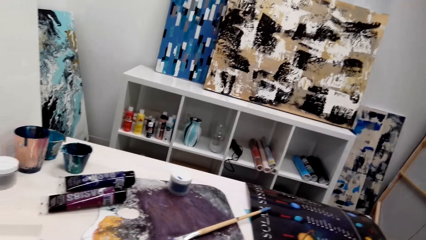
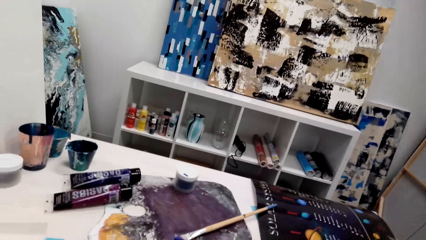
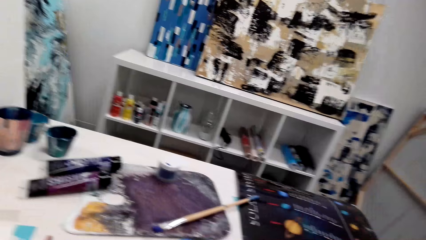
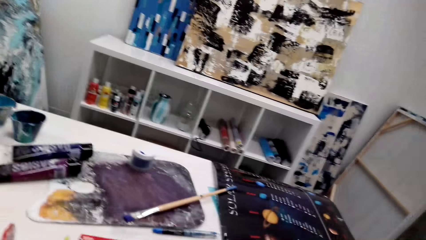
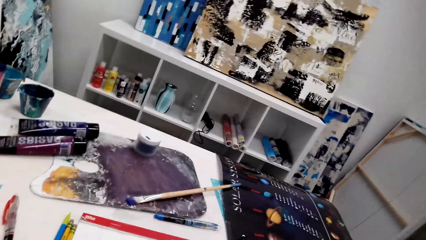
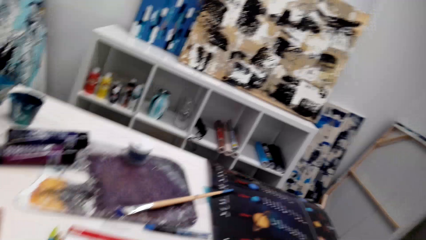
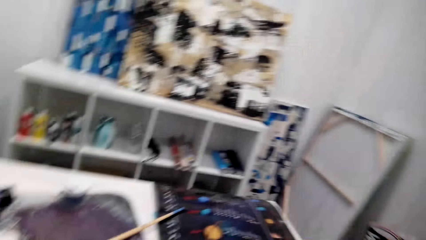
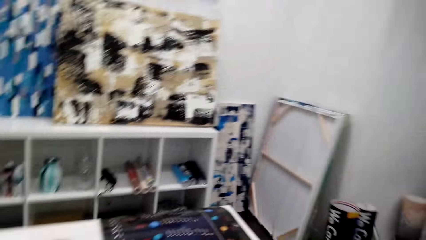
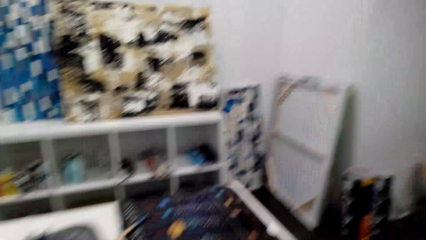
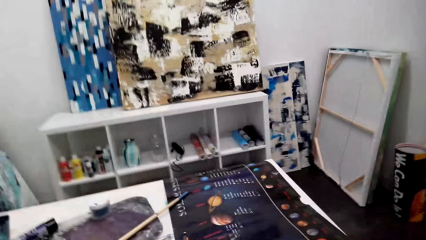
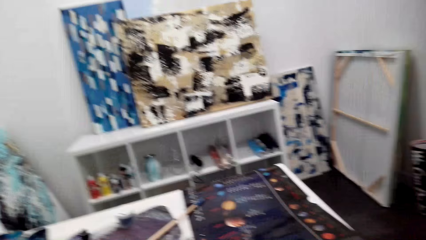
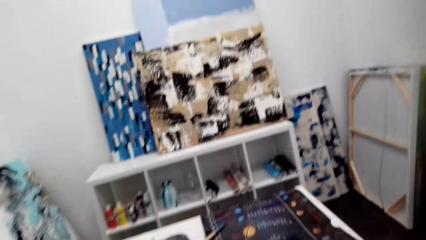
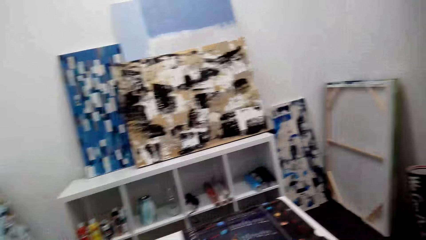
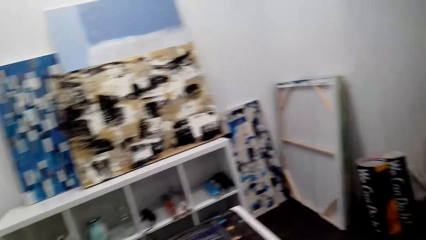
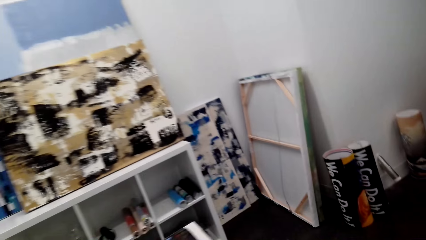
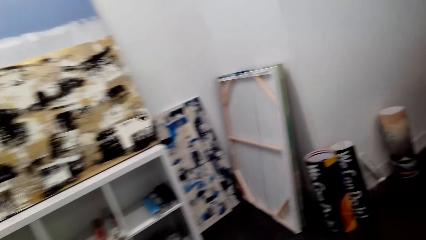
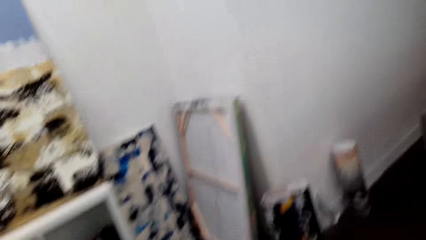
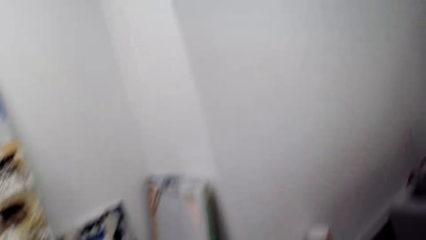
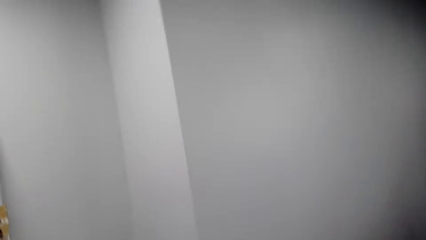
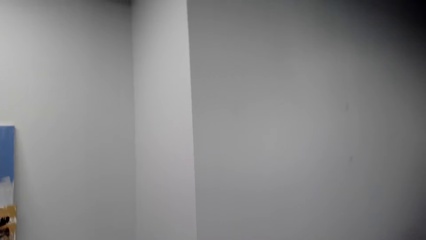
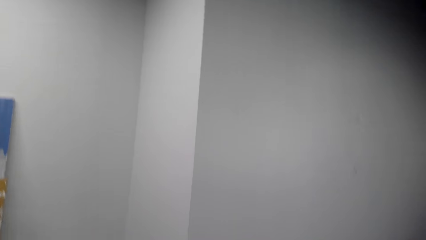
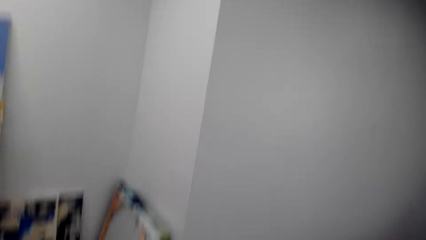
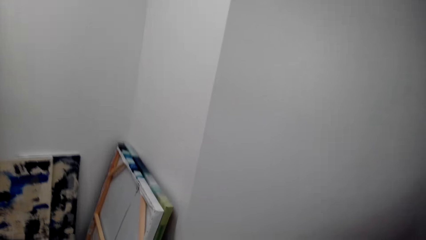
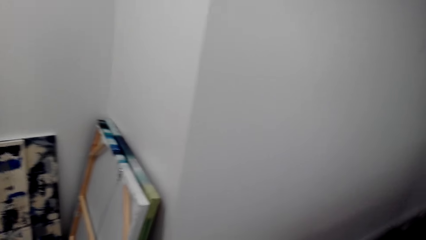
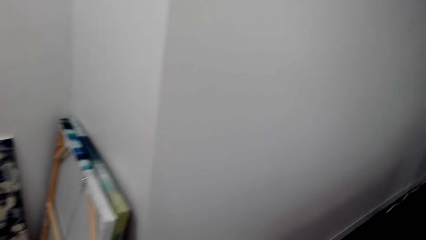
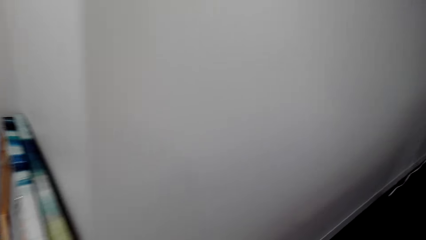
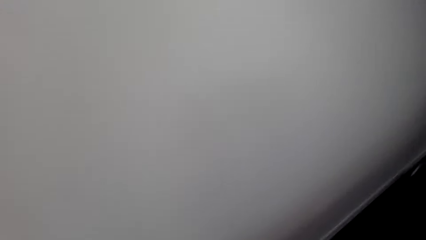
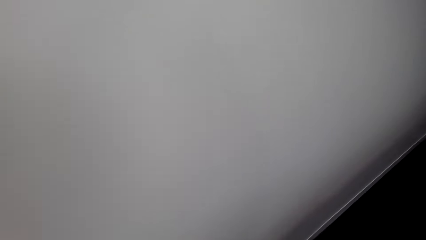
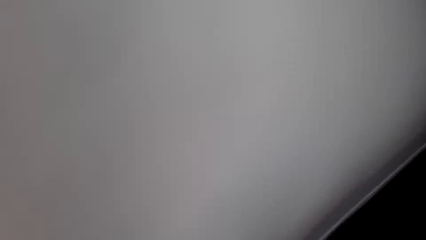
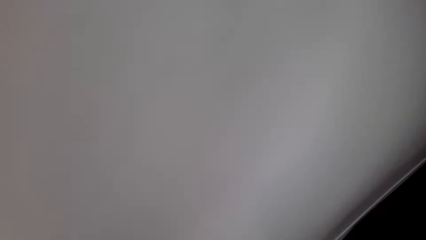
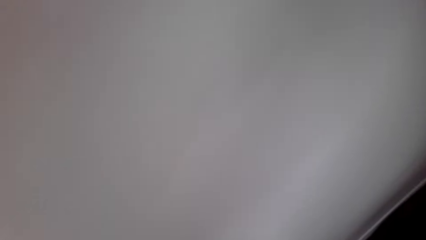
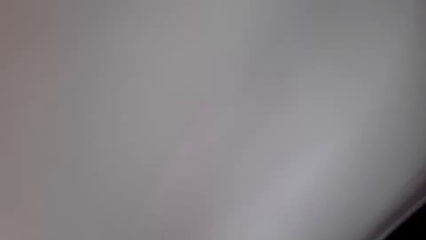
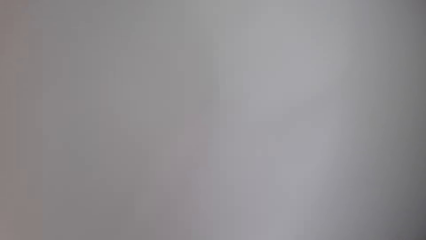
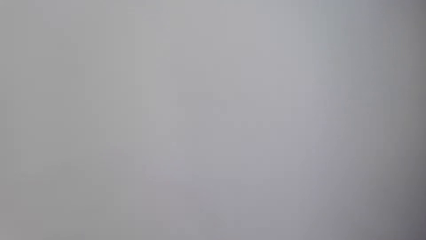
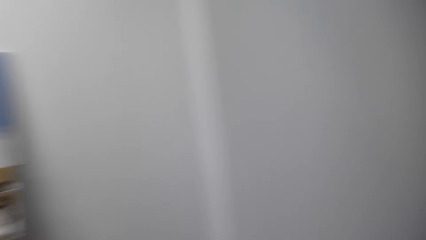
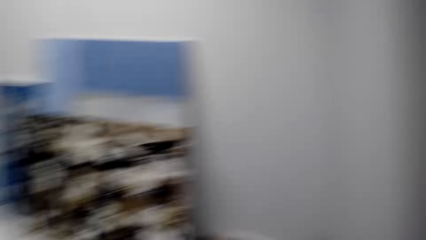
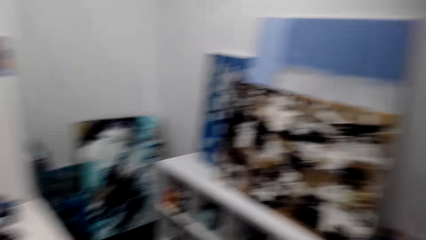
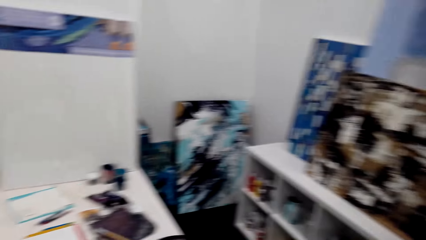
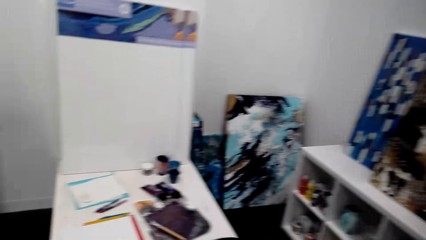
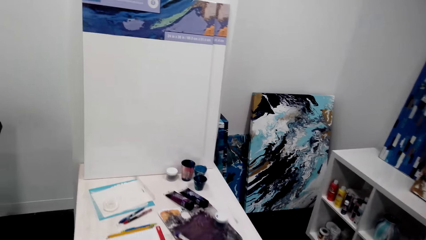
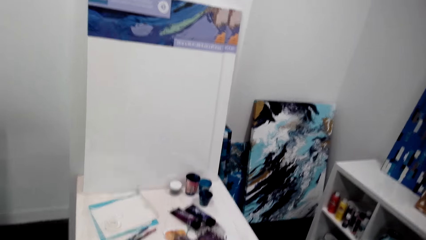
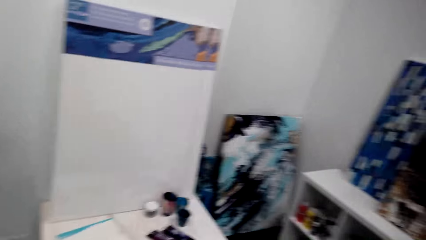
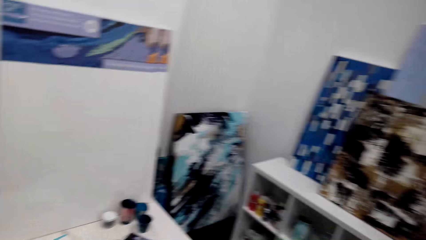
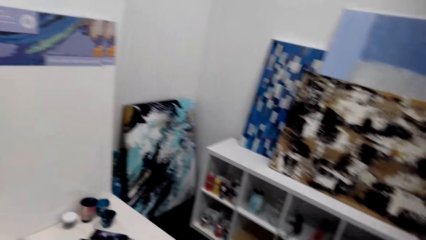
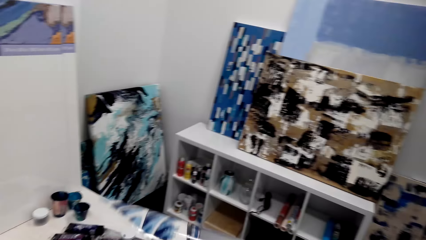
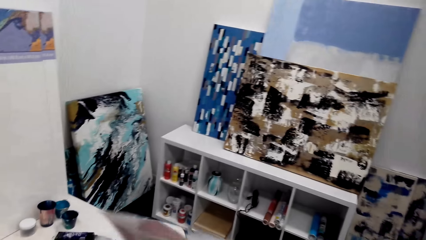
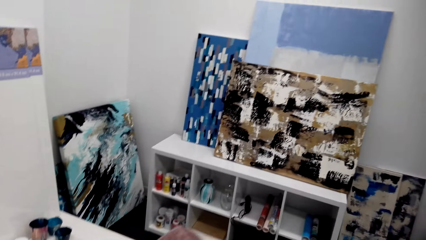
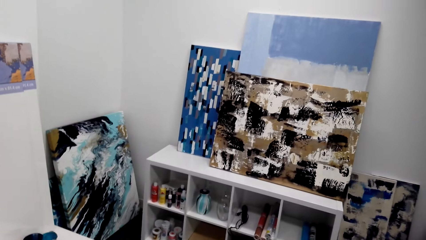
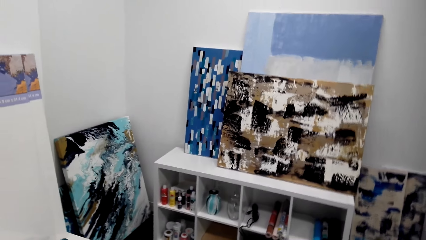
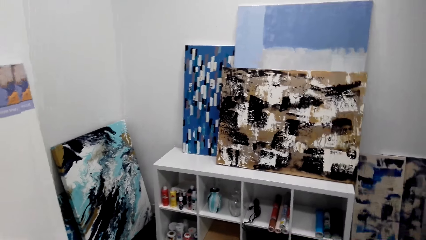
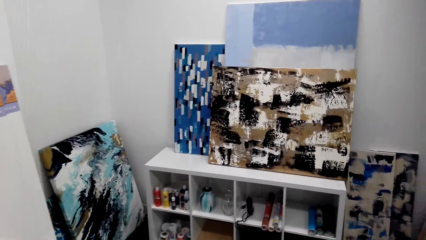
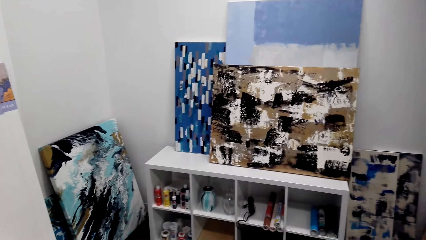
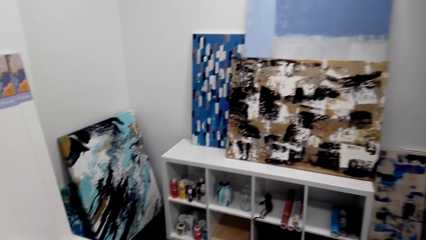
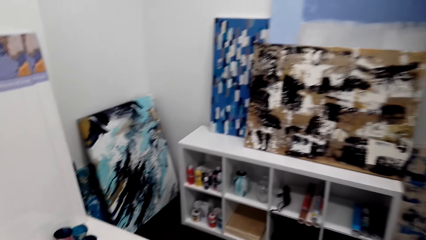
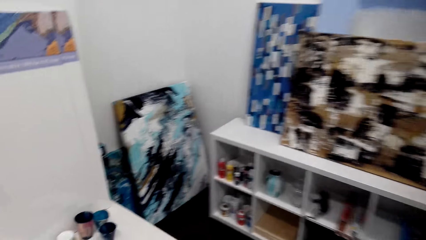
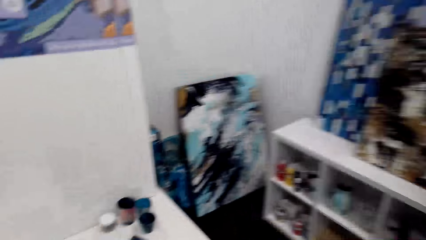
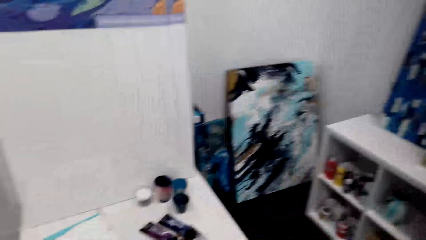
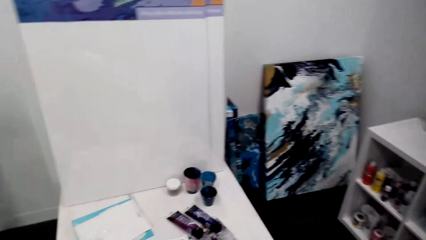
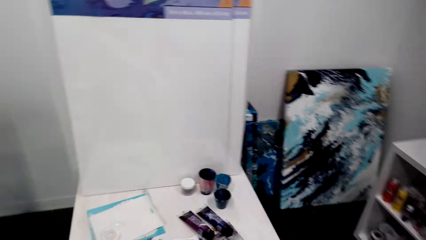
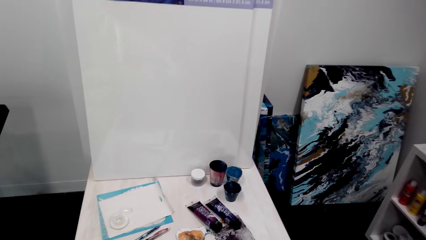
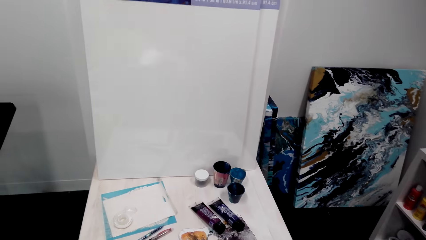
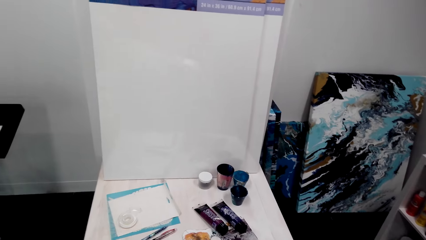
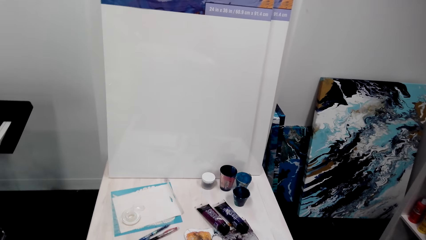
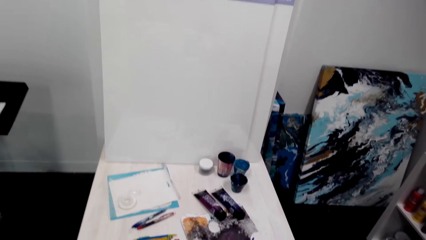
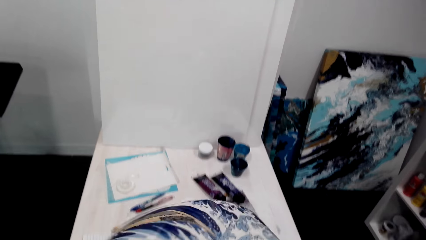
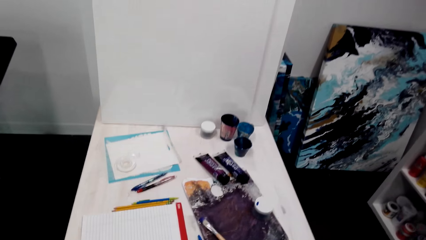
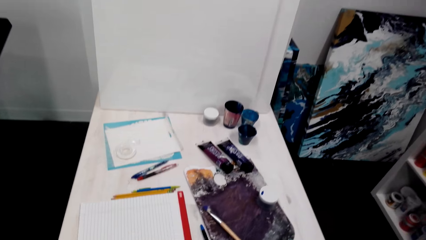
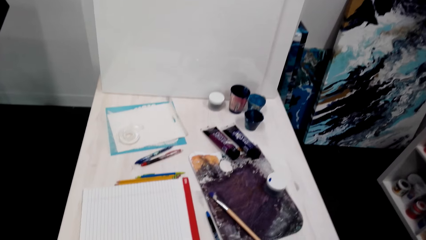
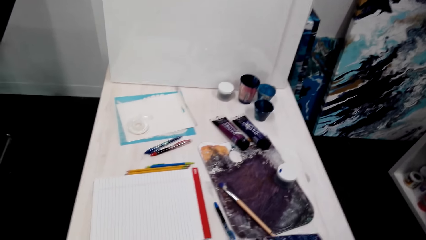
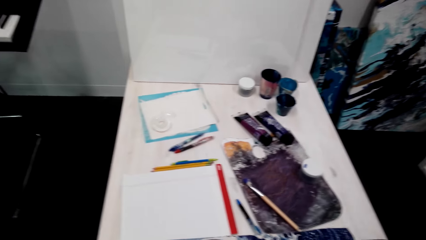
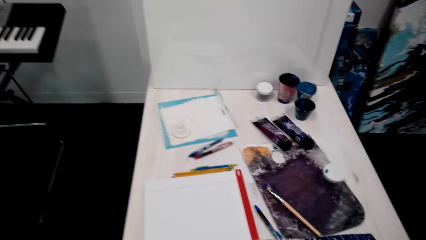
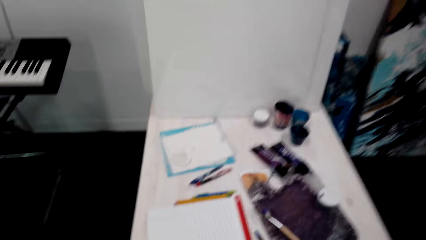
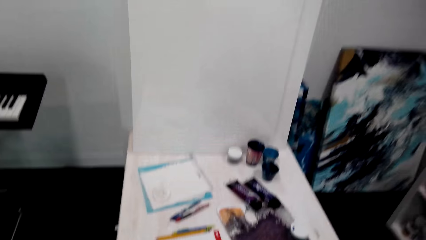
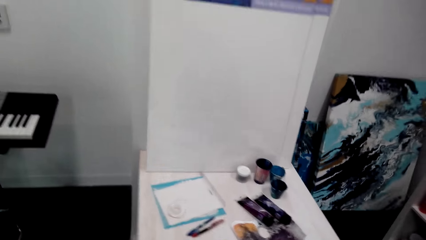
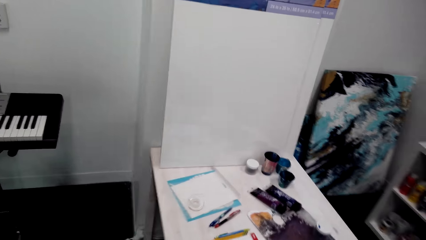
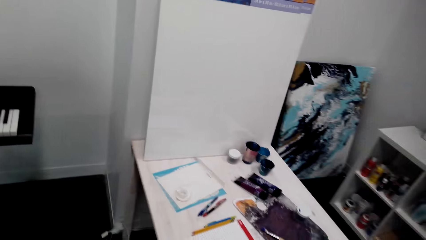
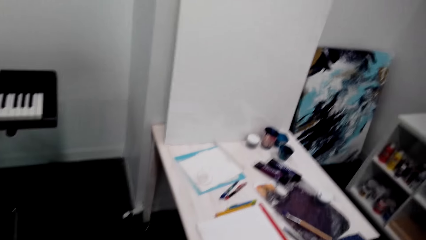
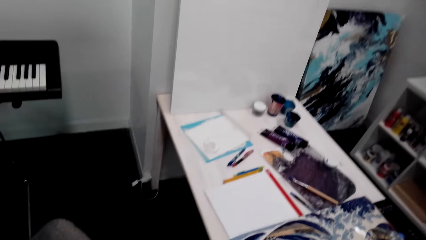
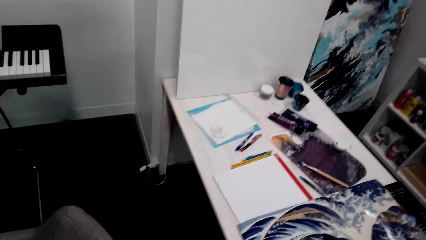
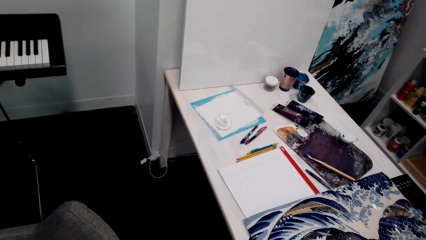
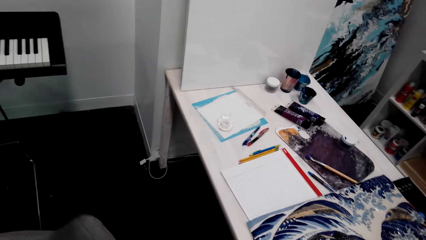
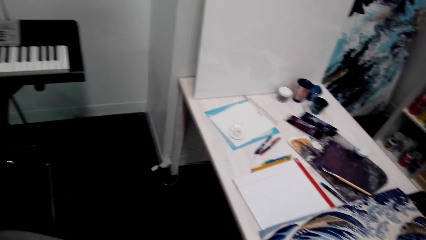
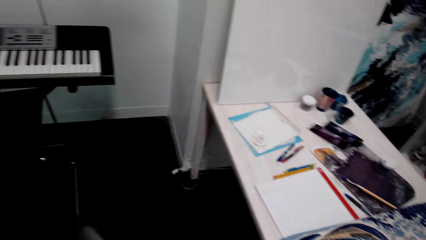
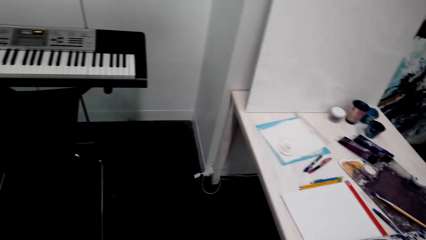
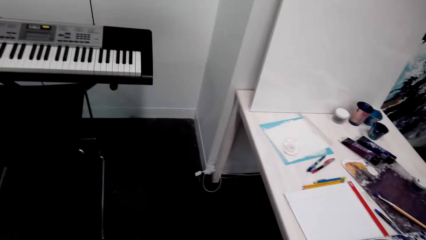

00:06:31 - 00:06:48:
The camera wearer looks around. They look around again. They turn the picture. They look around.
